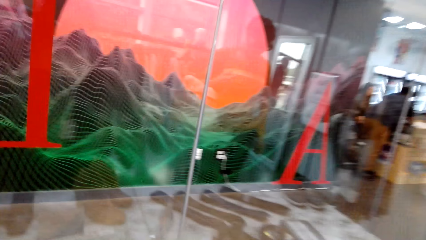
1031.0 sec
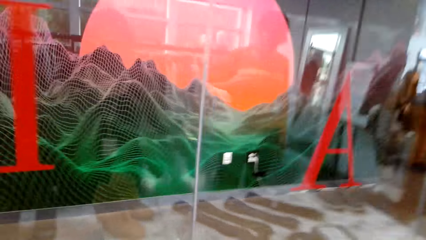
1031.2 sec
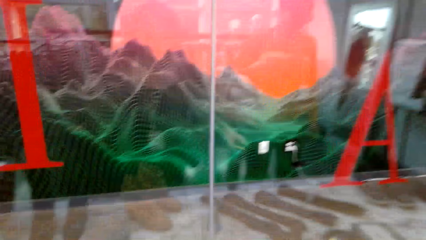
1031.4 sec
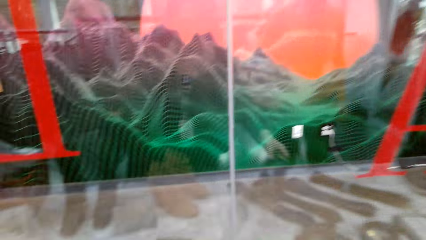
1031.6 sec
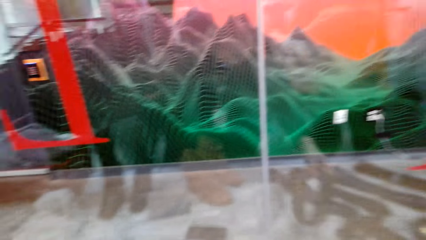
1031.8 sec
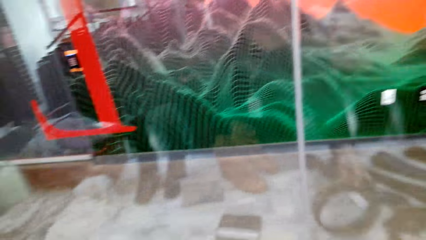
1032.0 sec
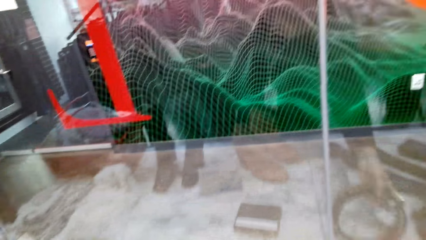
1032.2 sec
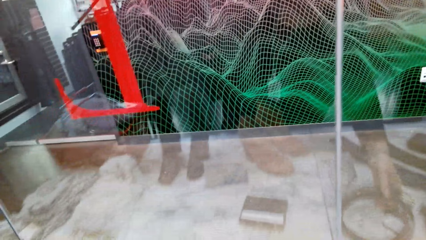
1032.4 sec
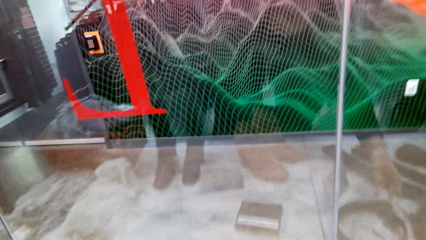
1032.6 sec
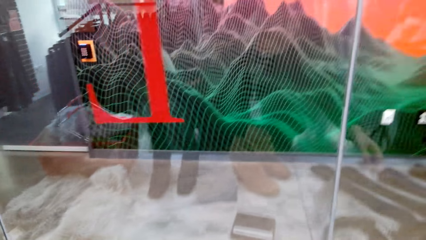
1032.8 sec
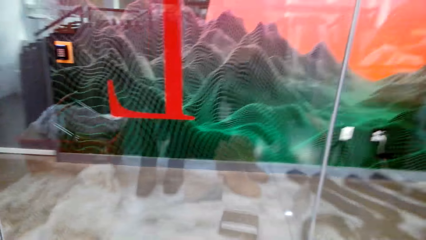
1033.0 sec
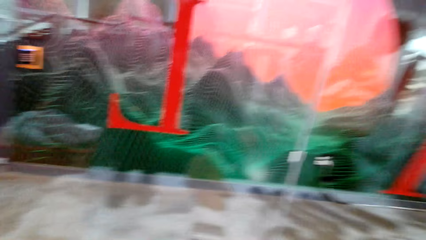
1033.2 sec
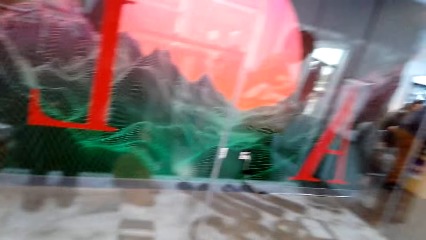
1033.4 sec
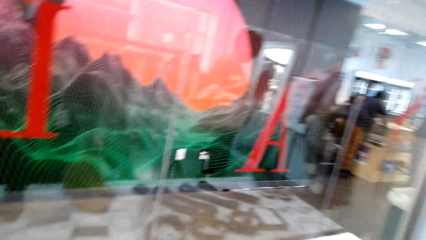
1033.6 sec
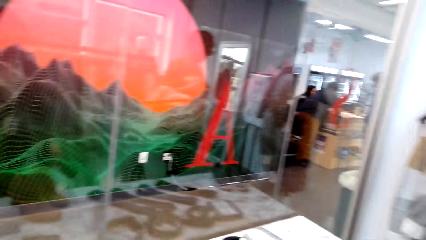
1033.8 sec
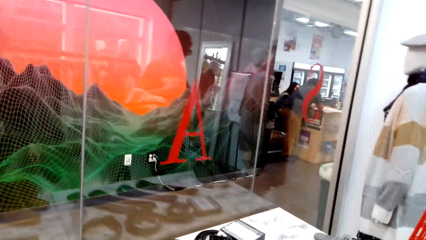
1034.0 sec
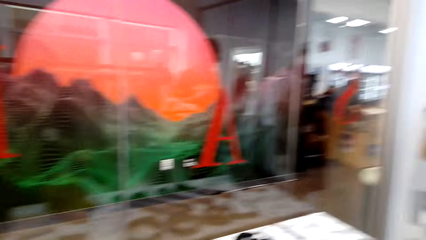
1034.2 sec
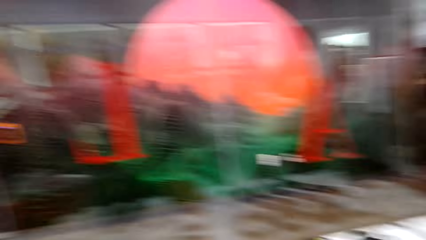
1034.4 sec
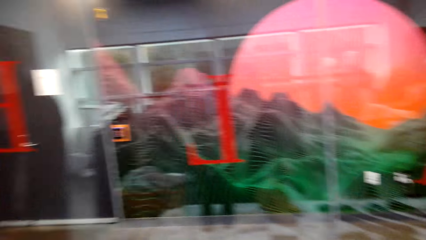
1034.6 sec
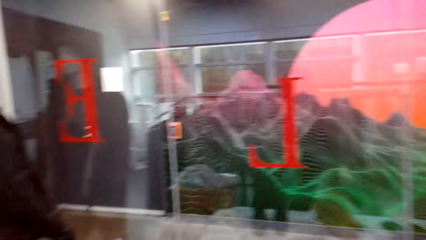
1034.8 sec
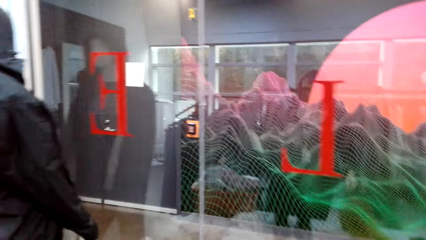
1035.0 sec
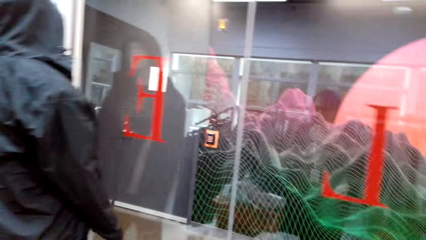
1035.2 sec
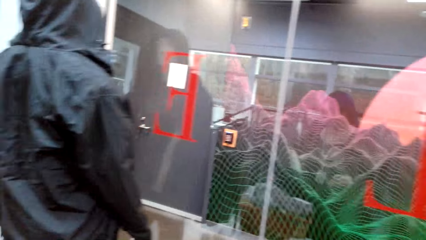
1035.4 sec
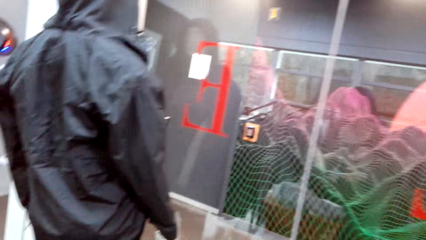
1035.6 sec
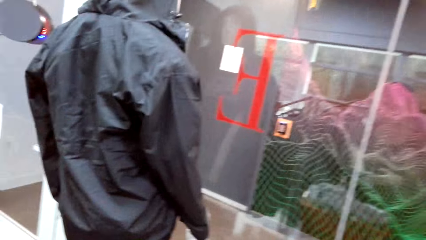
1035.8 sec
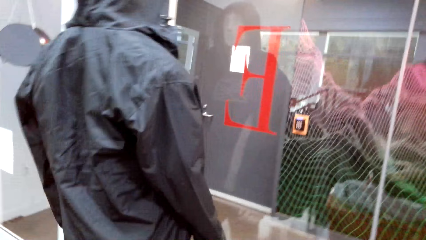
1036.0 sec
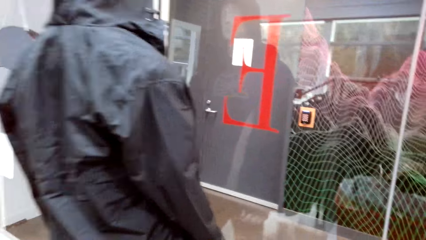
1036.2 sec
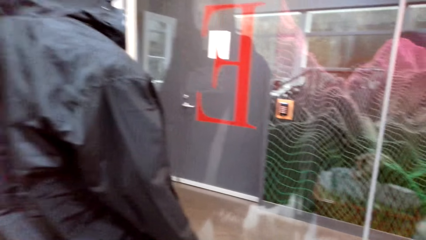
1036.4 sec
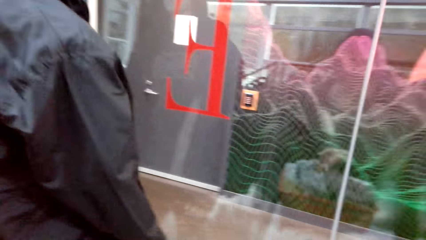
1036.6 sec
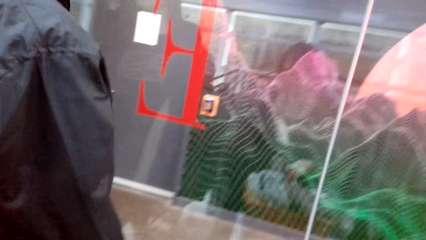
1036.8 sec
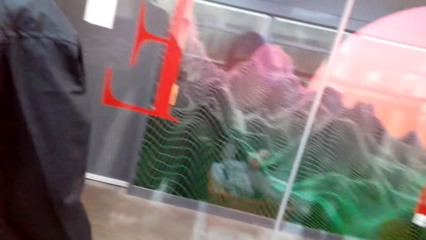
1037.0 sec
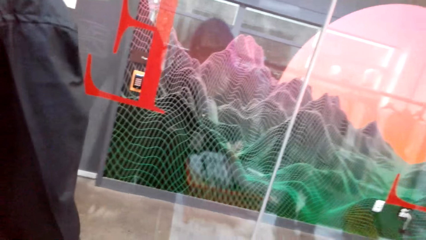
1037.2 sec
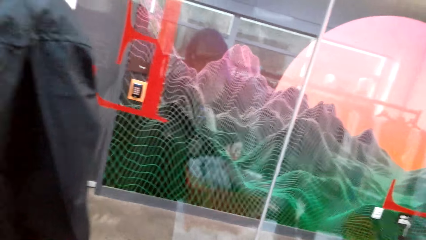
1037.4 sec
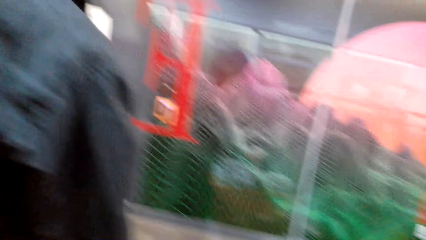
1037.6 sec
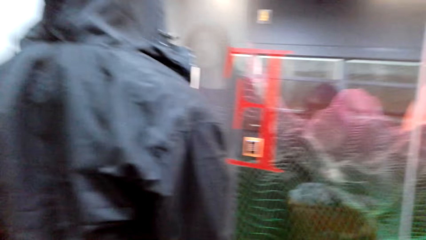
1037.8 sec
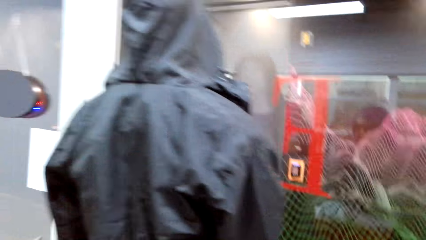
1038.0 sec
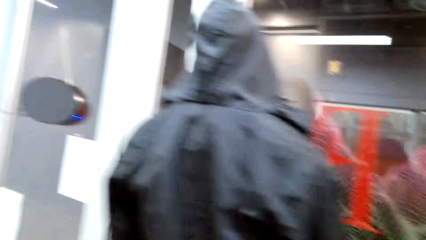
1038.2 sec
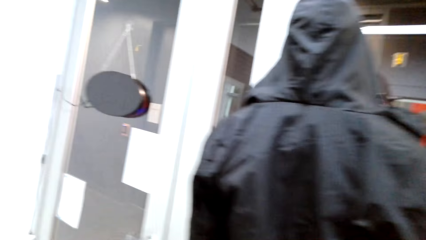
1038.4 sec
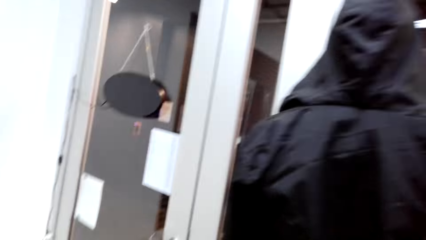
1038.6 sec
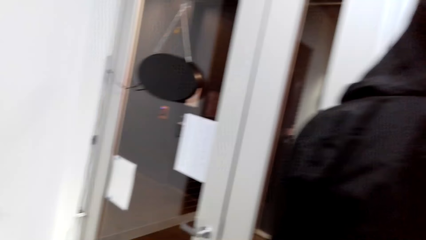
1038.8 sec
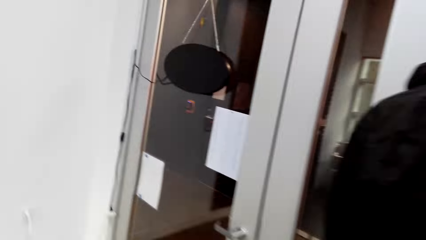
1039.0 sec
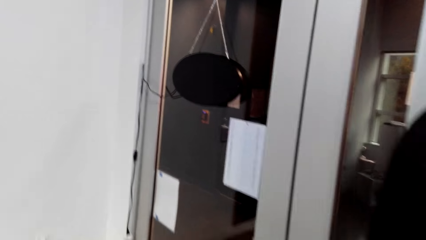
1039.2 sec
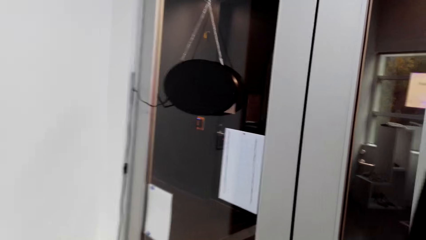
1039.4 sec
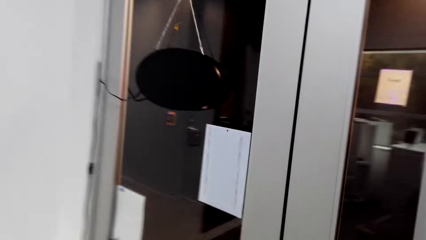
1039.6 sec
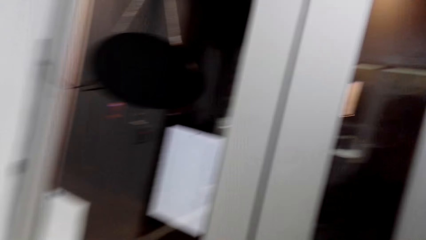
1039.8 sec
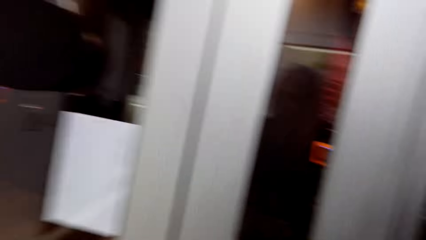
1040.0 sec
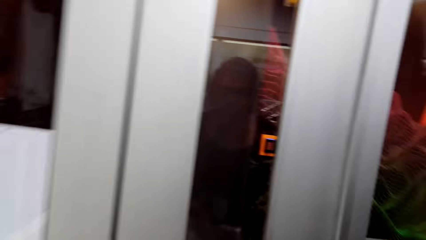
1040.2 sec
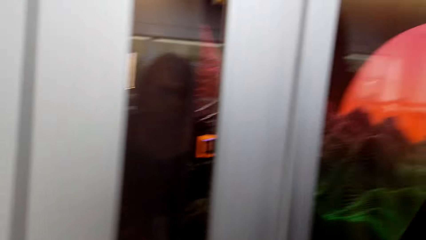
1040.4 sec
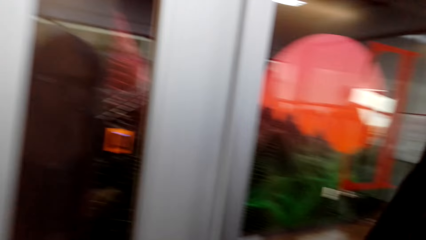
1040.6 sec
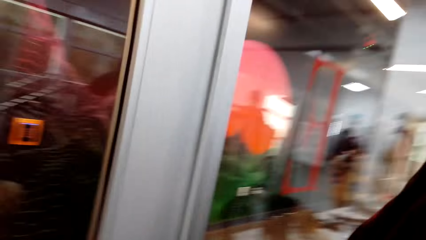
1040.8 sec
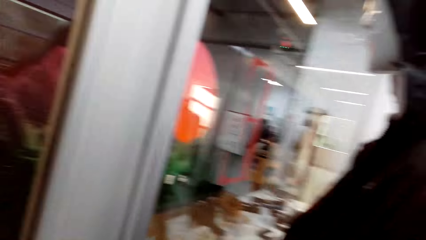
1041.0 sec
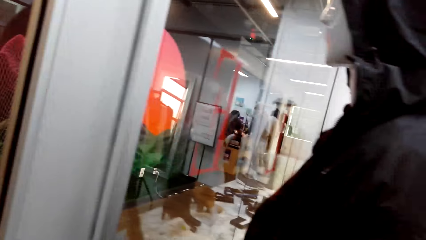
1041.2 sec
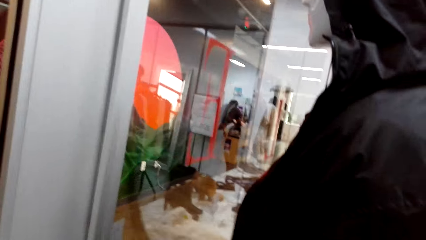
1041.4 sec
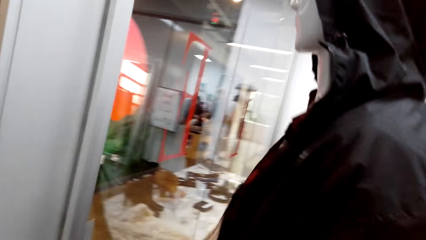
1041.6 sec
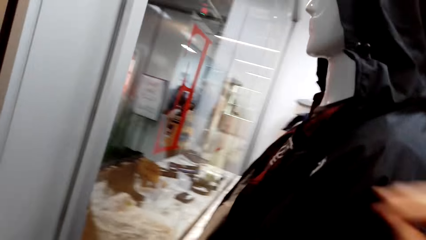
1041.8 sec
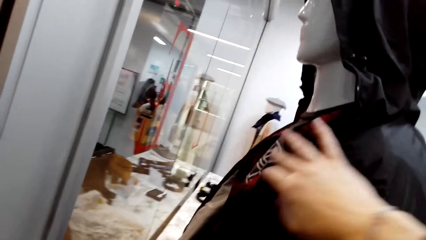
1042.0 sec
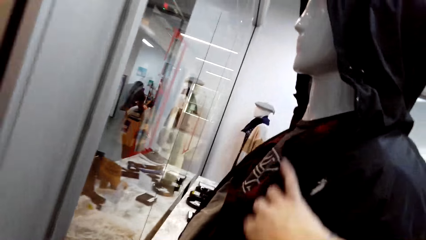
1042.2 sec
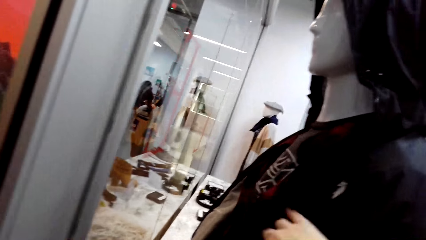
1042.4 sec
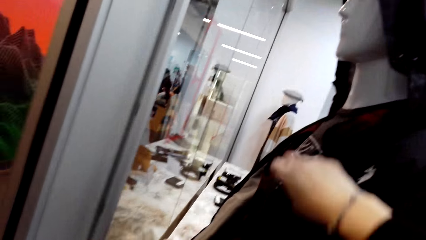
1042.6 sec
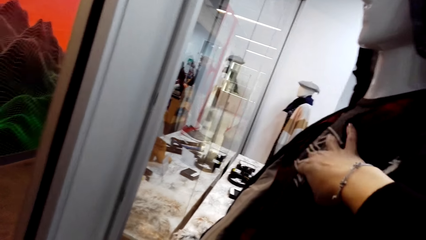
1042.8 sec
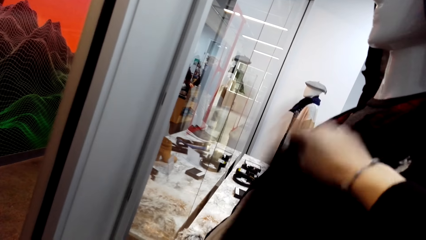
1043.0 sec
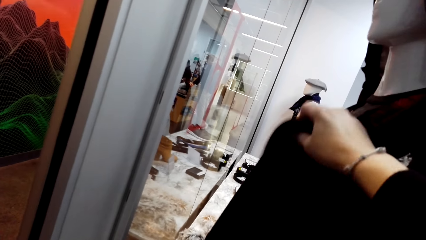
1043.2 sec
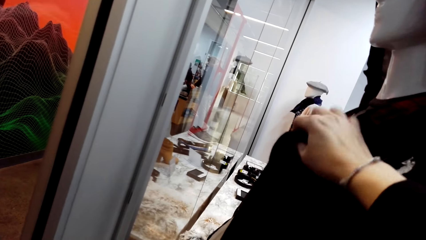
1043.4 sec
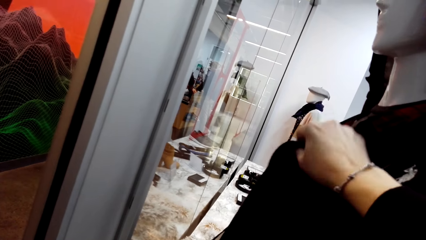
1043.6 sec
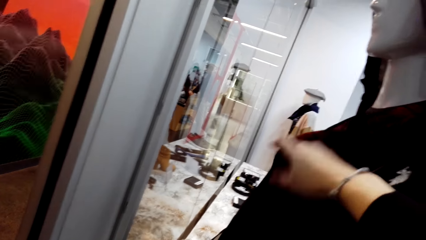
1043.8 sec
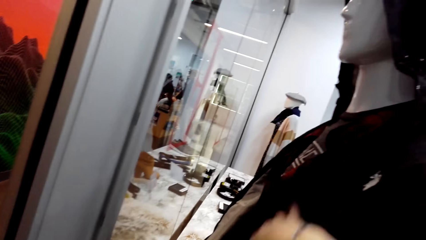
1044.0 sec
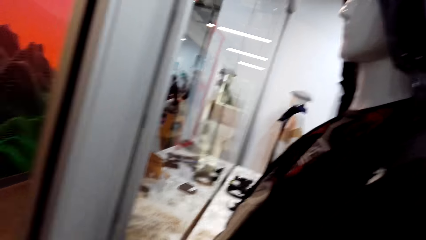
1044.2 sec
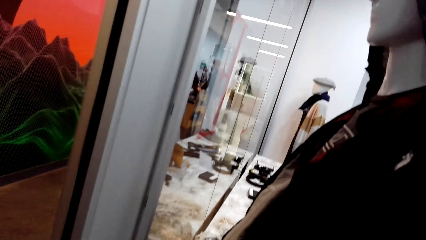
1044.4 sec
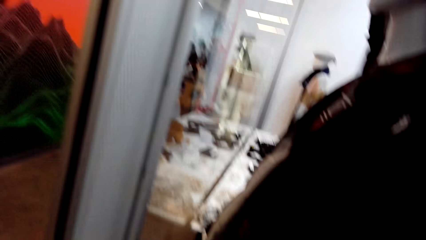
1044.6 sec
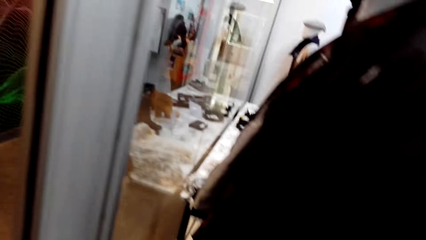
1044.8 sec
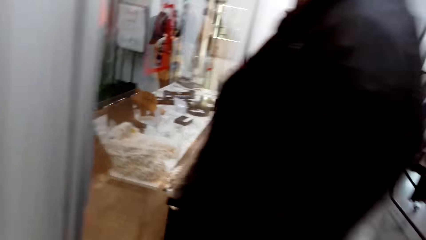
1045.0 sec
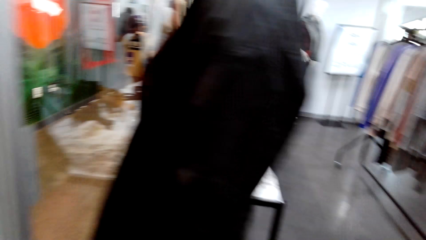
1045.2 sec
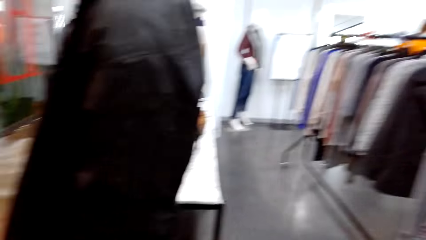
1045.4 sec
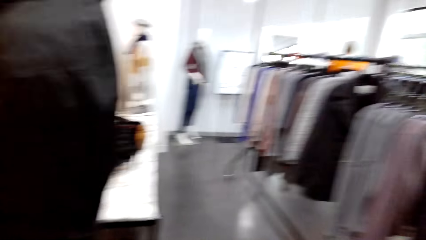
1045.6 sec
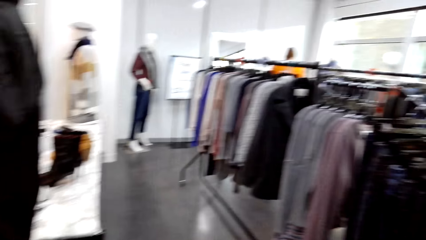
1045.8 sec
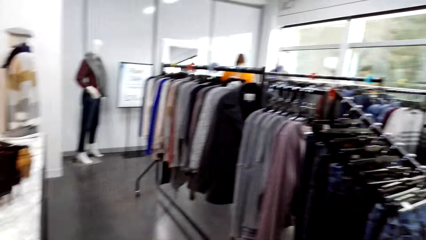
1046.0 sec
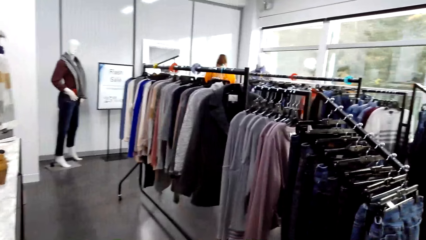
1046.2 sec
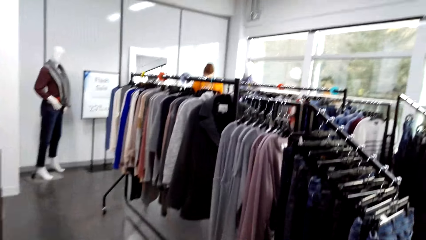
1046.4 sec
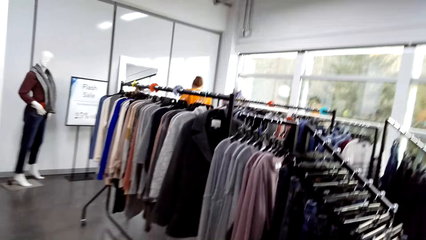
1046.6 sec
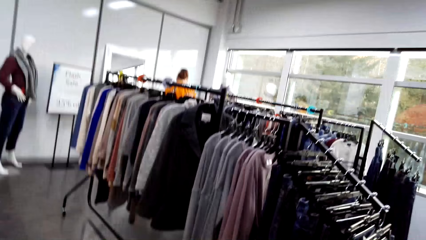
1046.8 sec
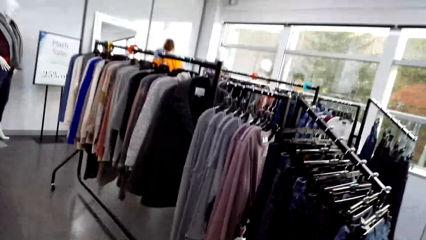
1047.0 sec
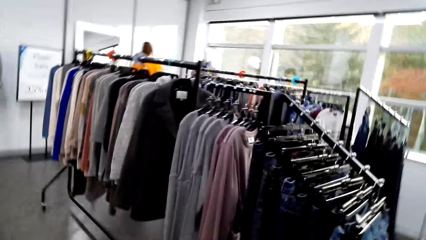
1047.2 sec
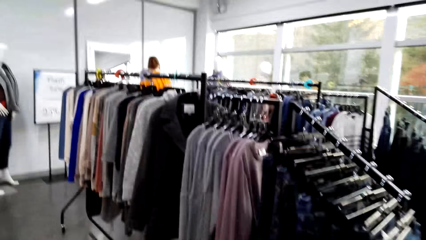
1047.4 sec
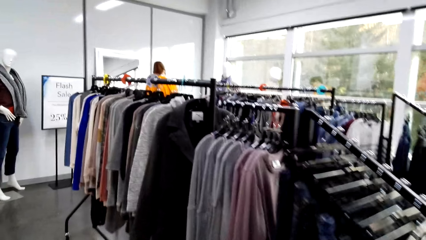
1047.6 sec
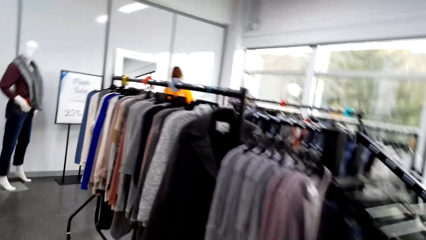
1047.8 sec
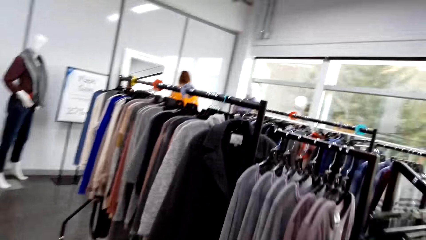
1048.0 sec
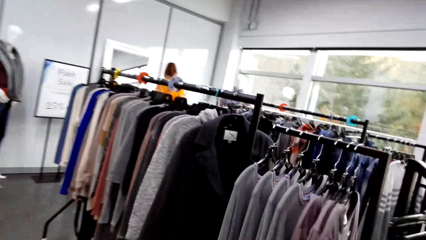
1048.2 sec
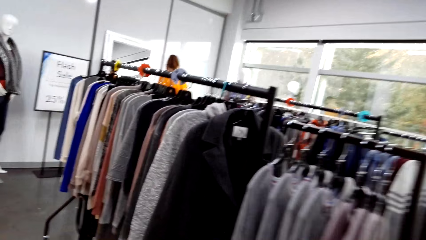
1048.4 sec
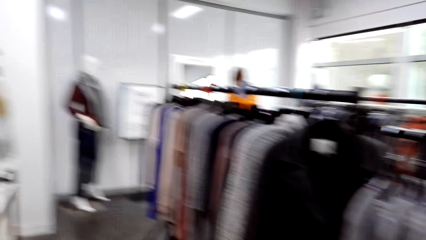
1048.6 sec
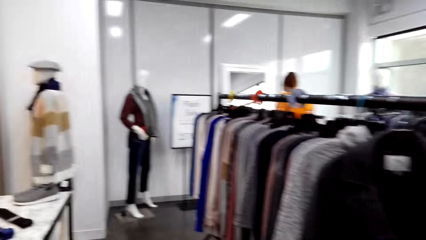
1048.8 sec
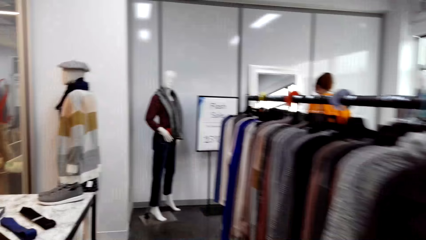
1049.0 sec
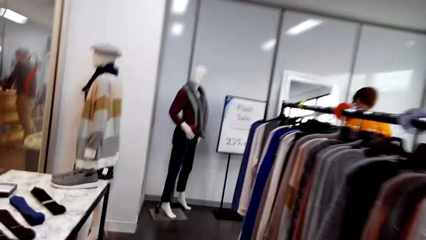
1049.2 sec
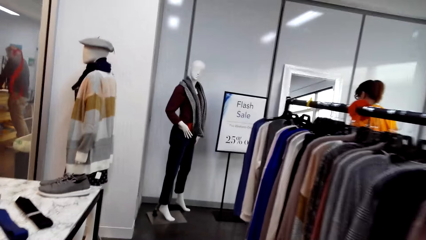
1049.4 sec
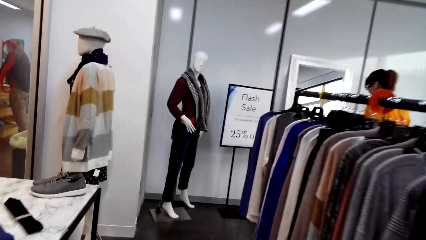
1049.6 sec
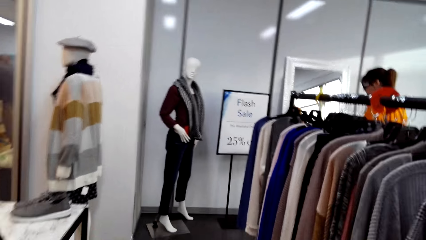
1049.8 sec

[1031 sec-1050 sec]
A woman speaks to the camera wearer. The camera wearer walks in the clothes store. They look around in the clothes shop. They walk around in the clothes shop and adjust a jacket on a mannequin. They touch the jacket on the mannequin. They walk around in the clothes shop. They speak to the woman.
